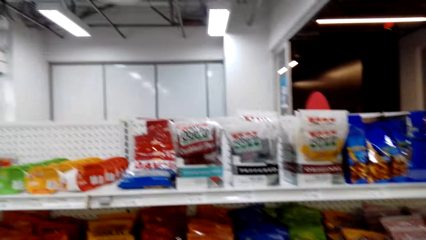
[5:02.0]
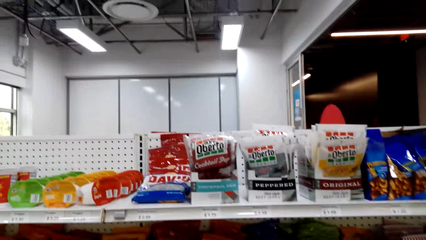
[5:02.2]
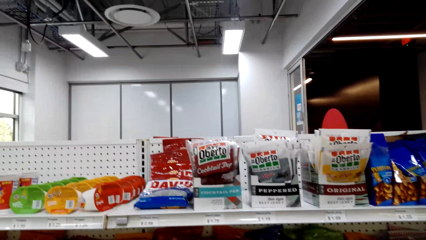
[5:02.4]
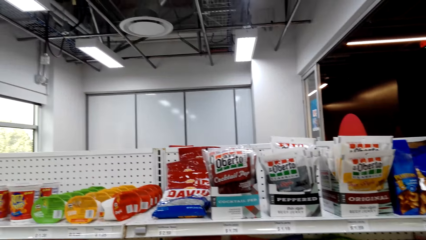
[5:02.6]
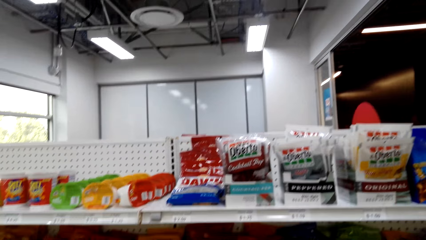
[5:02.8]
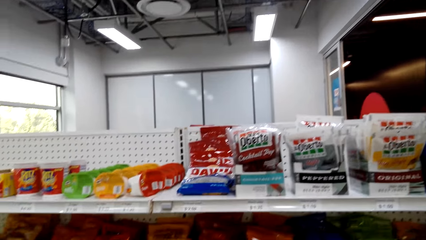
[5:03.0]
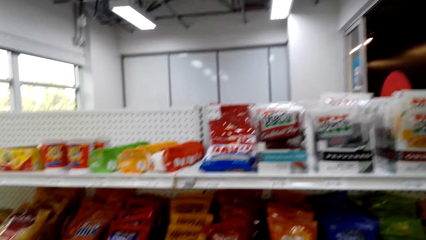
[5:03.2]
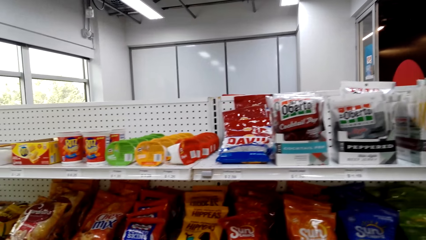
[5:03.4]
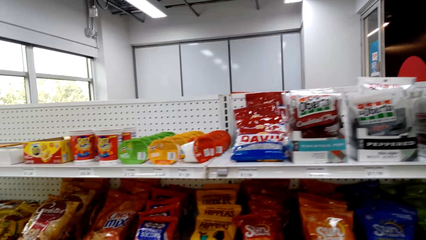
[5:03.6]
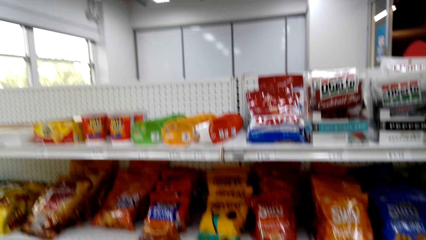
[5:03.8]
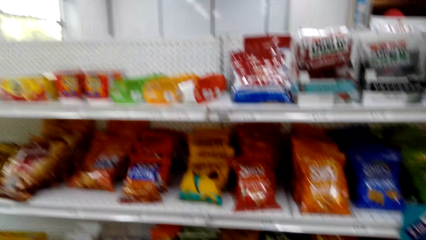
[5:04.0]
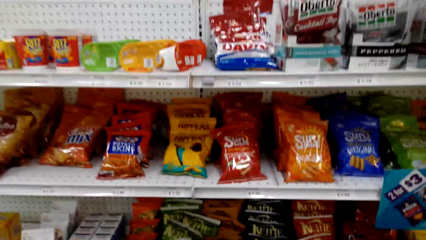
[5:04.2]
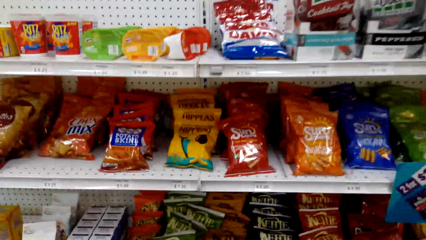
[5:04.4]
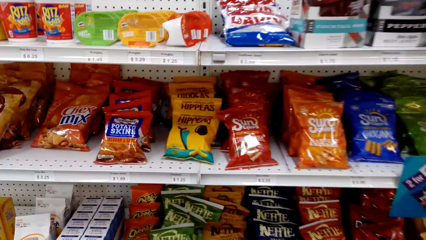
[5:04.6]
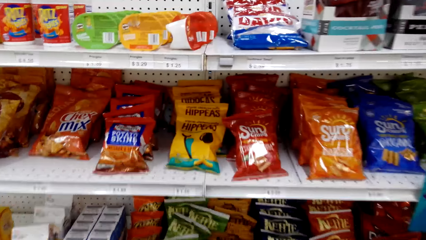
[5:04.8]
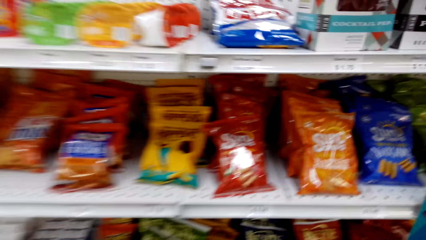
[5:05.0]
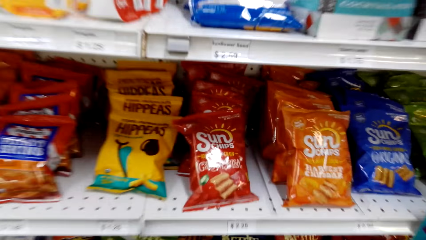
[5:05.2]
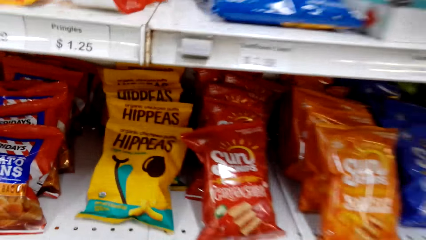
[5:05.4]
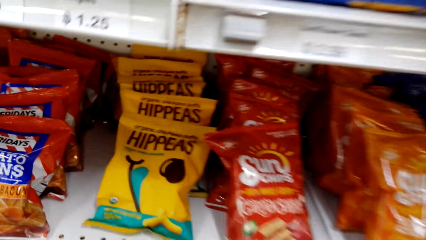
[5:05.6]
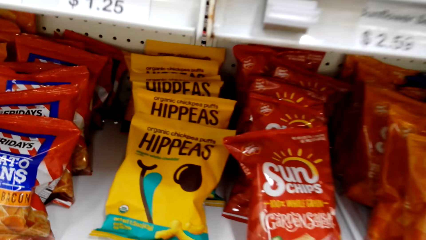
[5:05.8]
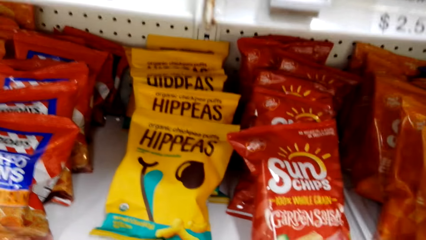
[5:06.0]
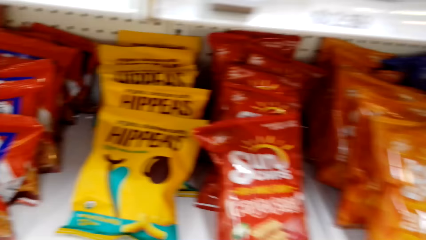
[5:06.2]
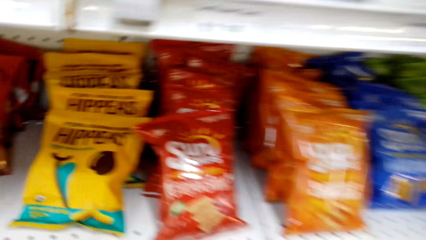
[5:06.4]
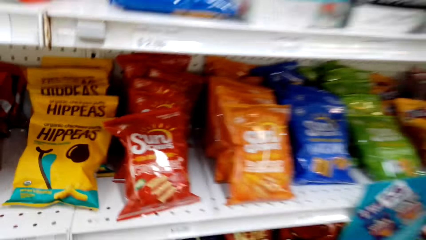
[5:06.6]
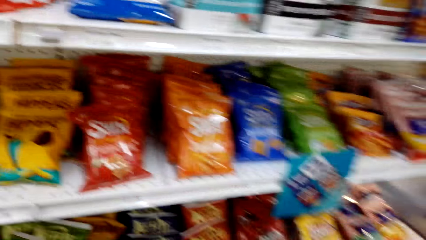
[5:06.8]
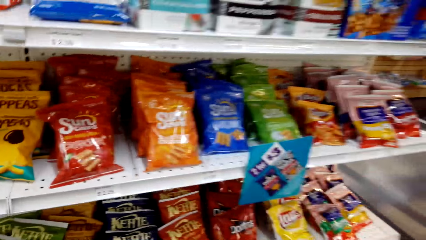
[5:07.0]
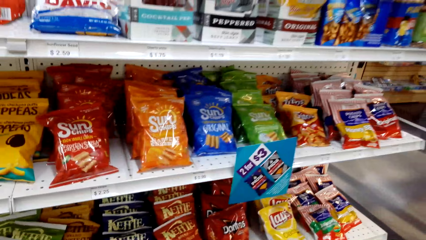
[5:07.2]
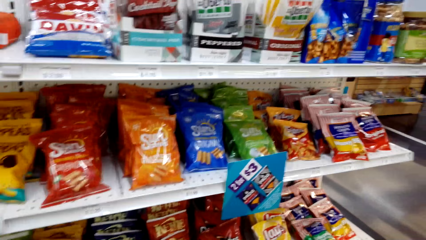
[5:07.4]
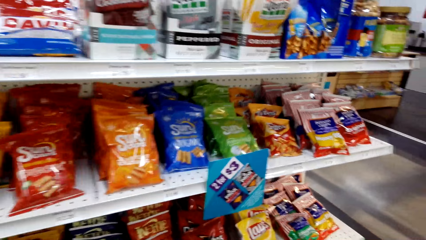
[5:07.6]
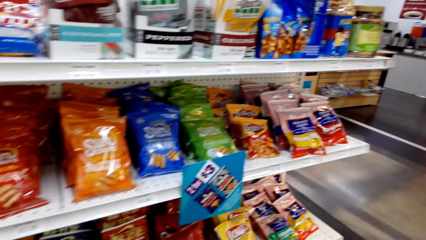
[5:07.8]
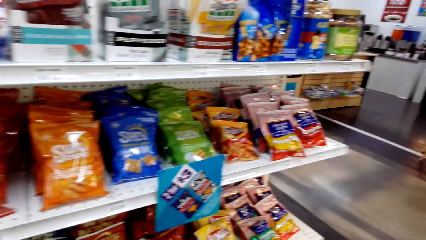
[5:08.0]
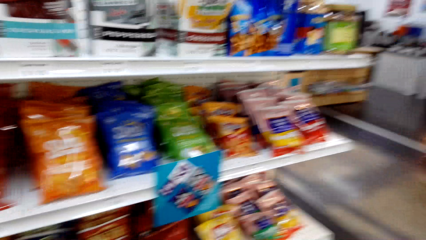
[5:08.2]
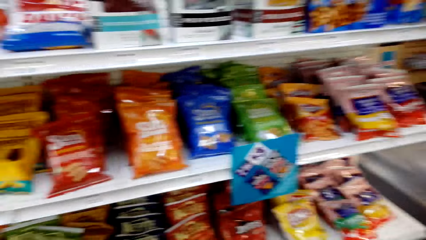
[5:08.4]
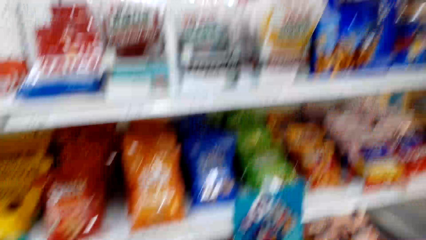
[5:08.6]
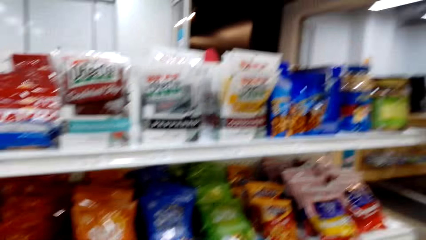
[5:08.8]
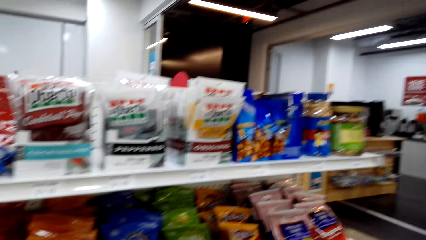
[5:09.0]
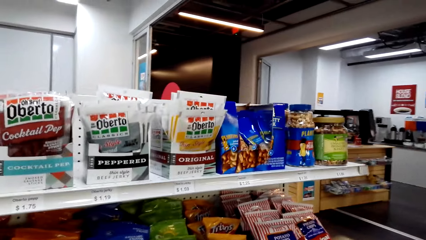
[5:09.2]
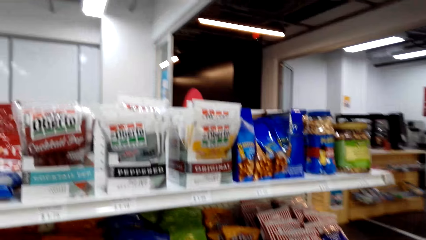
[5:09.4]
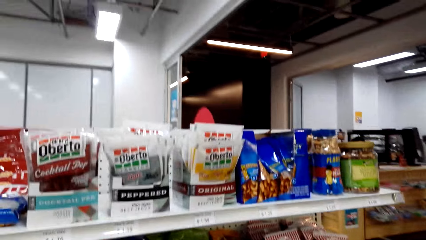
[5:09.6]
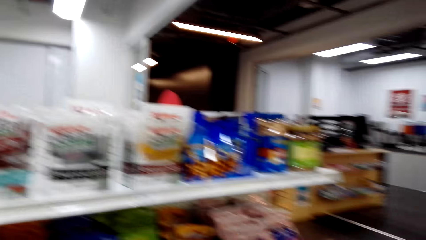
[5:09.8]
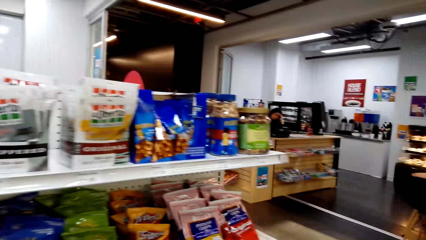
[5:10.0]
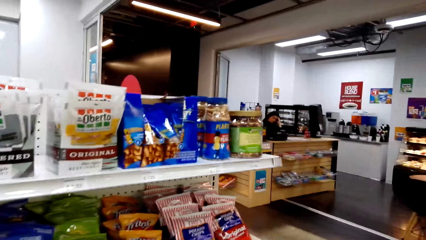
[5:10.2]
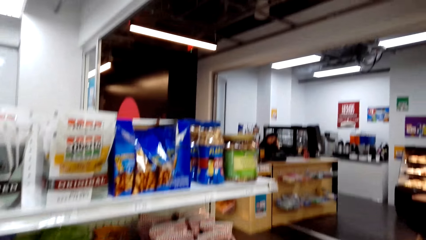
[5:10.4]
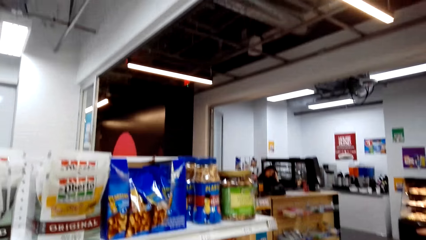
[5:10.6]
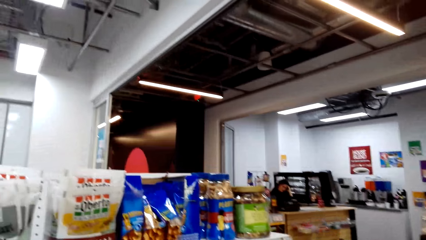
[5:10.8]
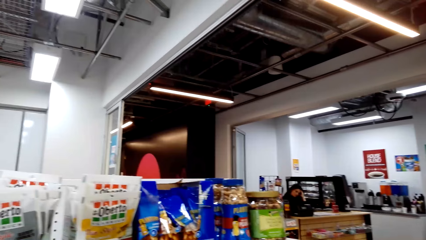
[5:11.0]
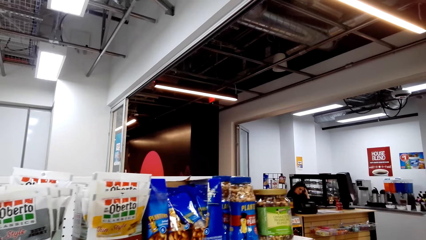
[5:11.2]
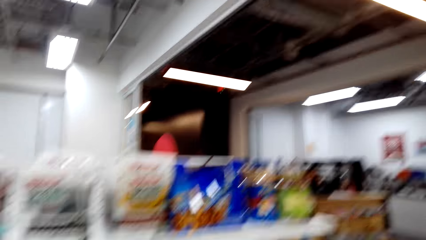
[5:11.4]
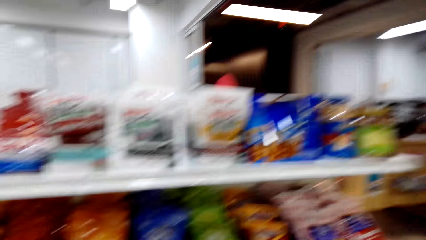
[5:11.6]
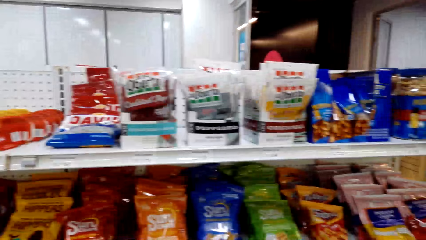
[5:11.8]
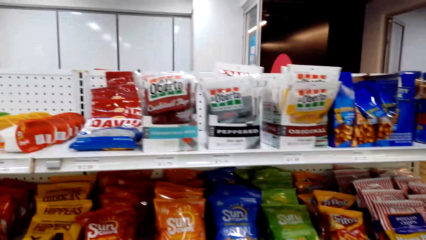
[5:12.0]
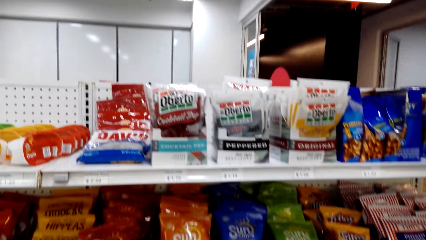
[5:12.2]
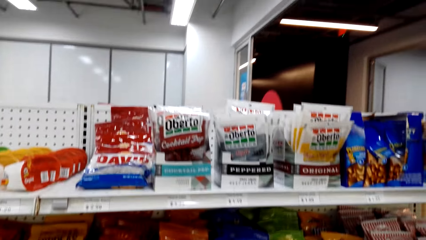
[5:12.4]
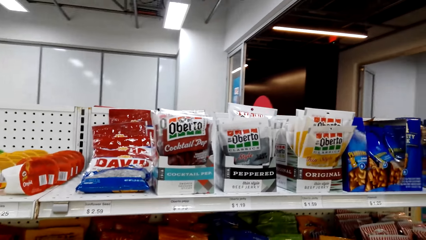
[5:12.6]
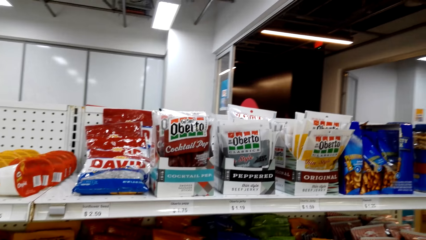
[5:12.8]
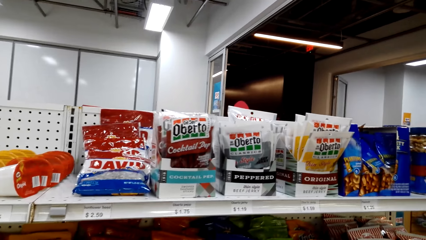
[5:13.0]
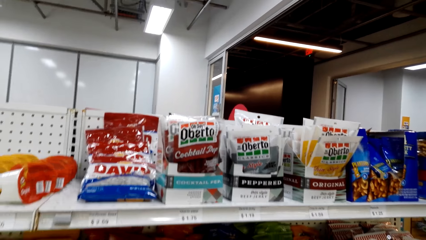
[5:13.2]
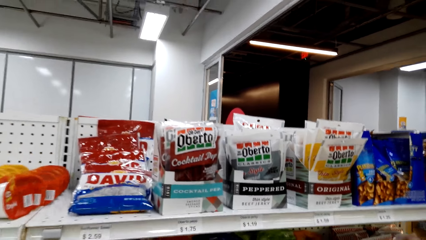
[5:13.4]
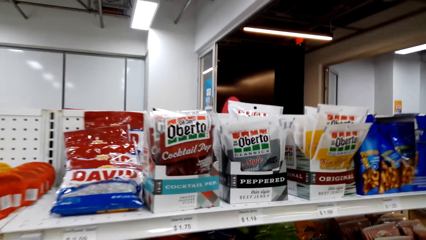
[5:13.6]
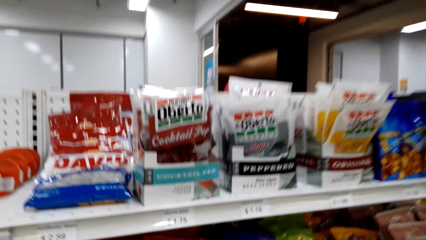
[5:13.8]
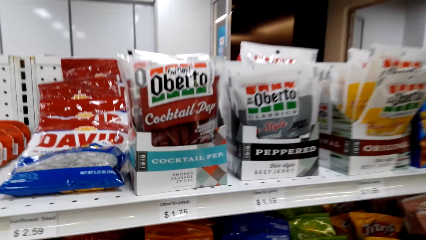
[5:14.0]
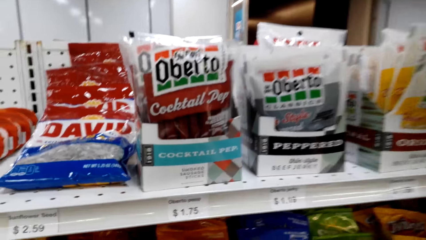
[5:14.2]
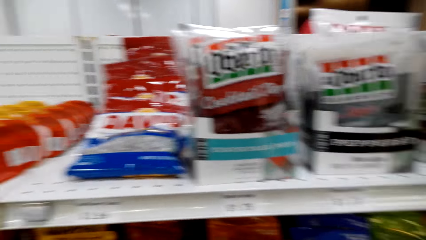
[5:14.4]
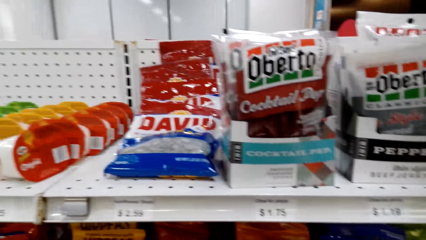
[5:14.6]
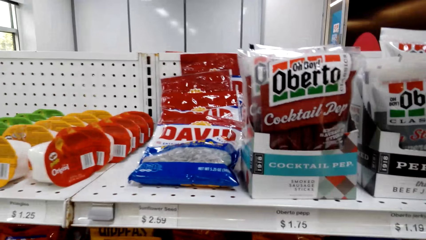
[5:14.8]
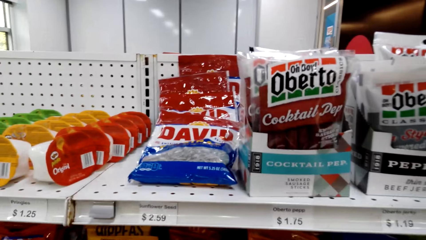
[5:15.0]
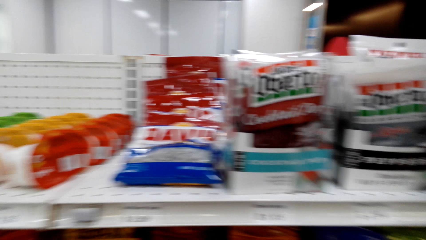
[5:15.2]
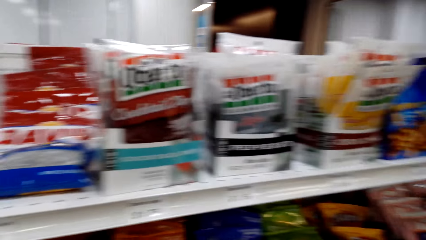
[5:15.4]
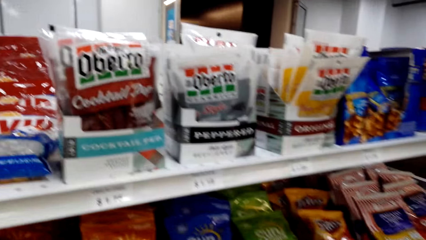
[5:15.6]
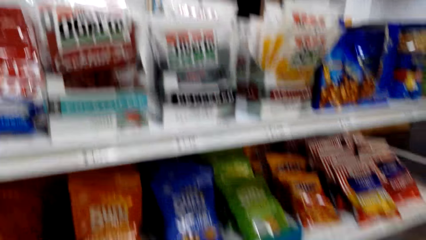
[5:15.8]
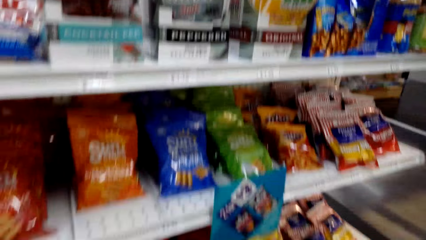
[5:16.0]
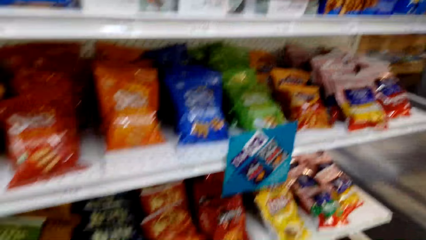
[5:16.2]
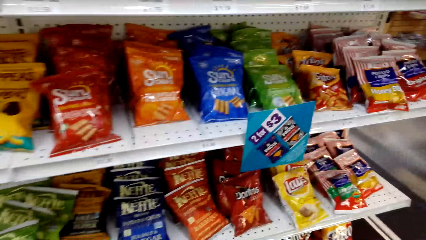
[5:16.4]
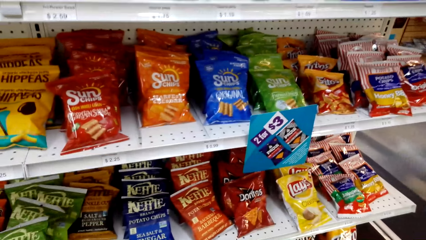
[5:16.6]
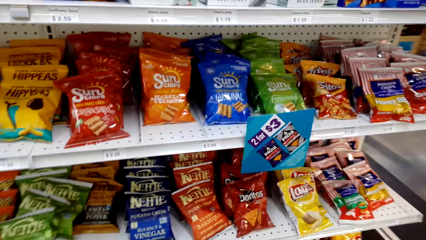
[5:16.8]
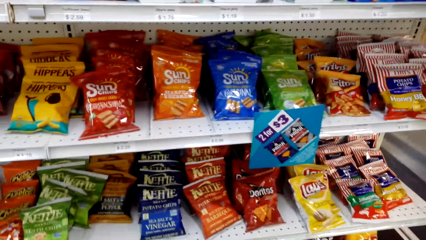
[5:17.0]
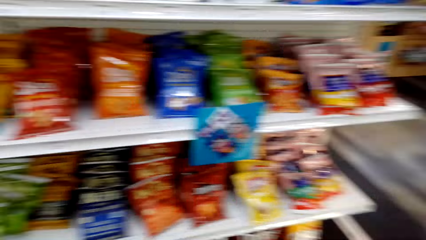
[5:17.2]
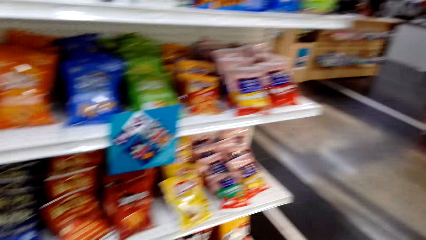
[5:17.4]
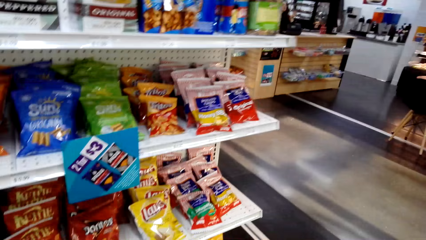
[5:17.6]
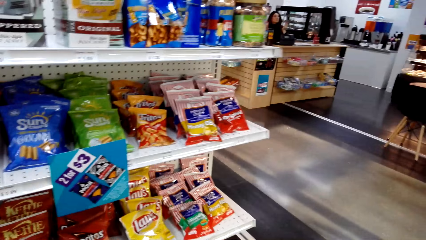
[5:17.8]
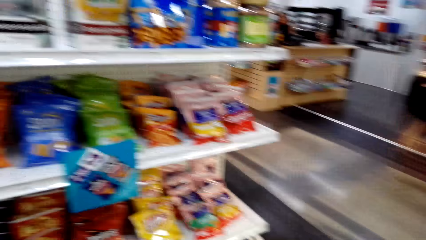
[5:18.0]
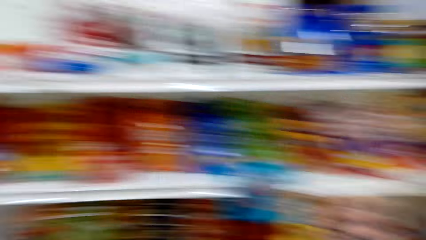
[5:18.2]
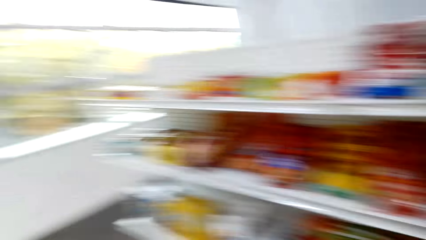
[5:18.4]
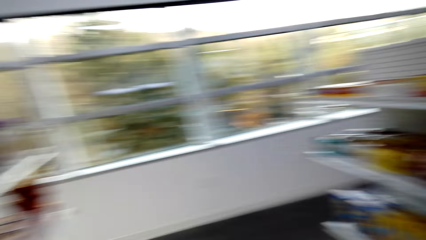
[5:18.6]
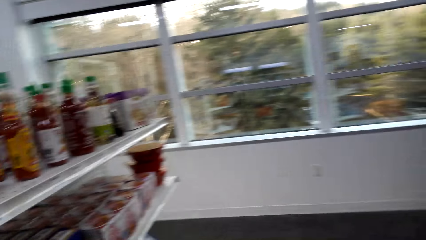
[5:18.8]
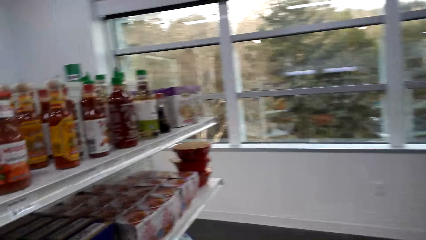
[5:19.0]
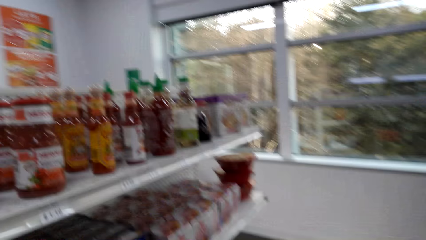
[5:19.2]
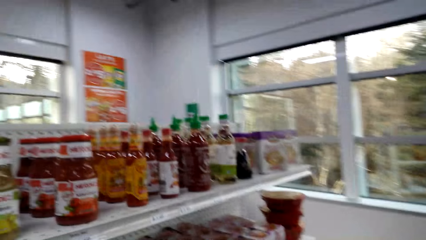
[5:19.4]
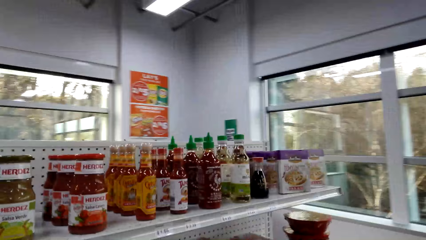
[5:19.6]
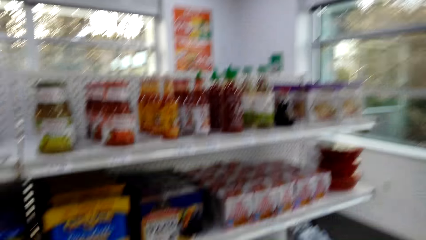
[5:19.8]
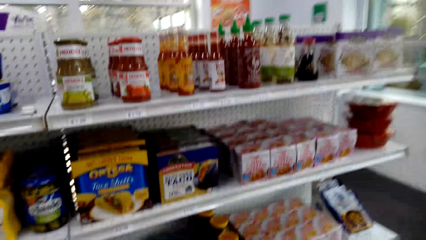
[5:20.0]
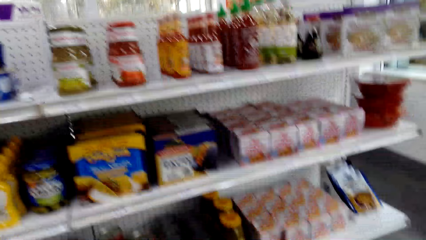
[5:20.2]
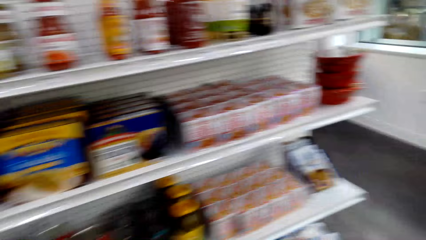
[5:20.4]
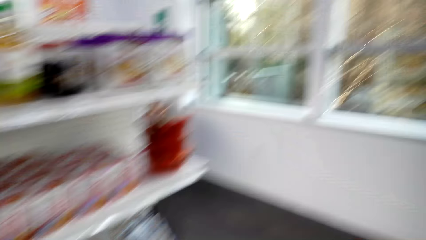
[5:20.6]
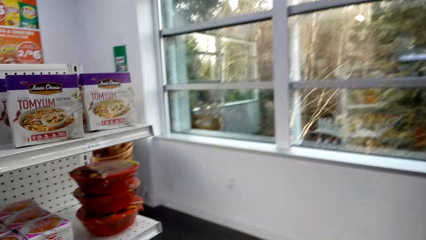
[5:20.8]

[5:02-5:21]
The camera wearer stares at the shelf. They look around. They look around again. They turn around.
